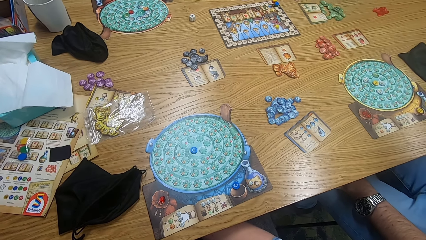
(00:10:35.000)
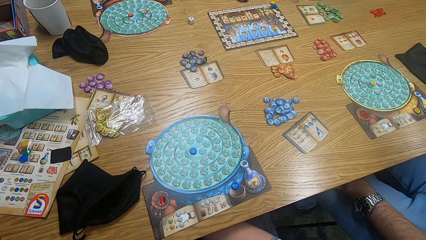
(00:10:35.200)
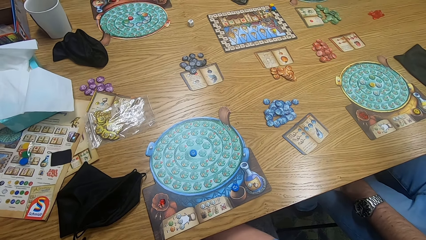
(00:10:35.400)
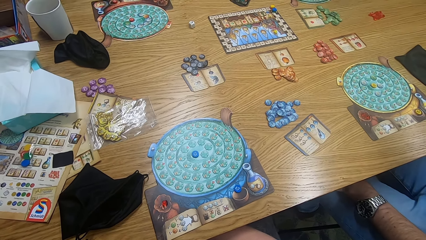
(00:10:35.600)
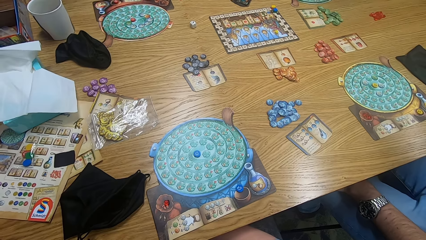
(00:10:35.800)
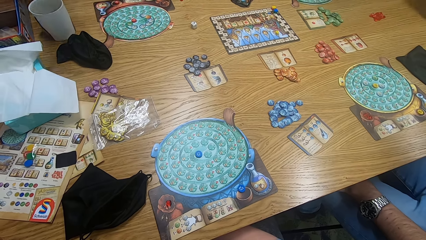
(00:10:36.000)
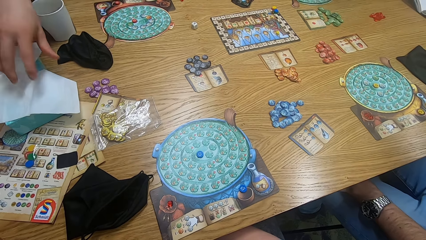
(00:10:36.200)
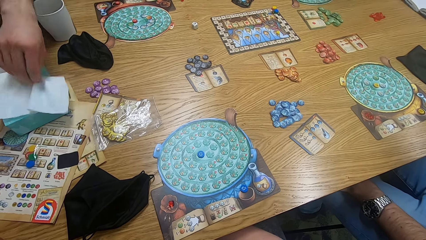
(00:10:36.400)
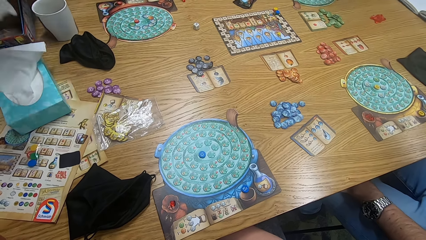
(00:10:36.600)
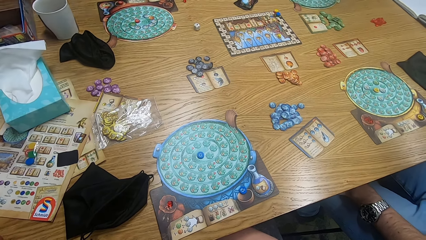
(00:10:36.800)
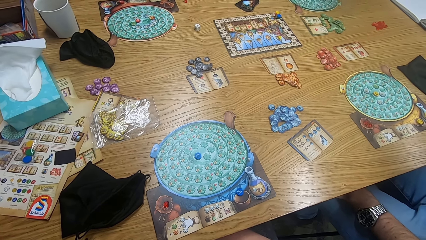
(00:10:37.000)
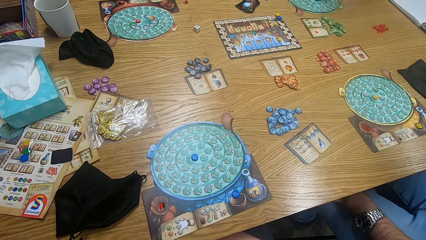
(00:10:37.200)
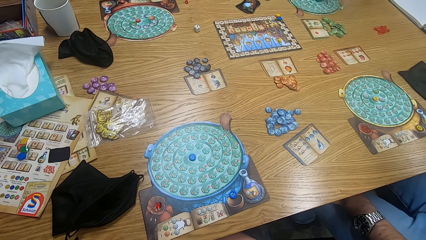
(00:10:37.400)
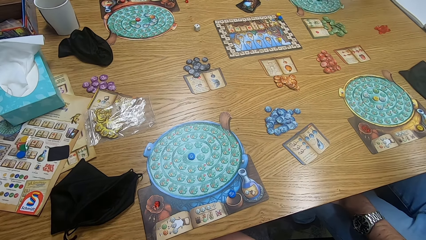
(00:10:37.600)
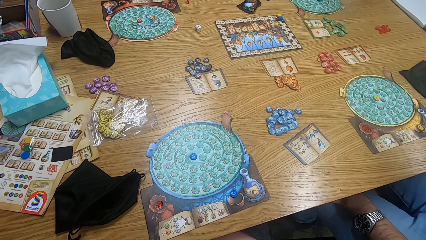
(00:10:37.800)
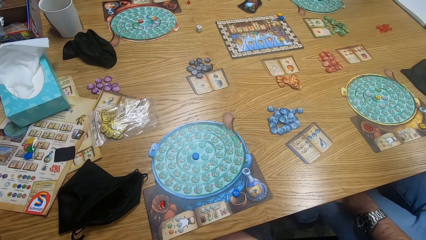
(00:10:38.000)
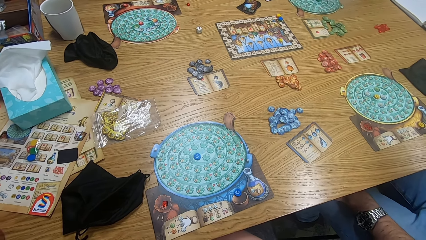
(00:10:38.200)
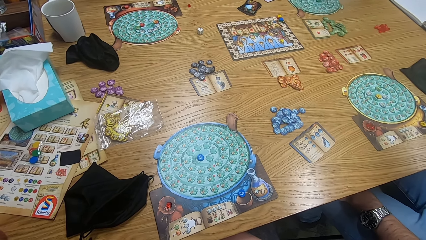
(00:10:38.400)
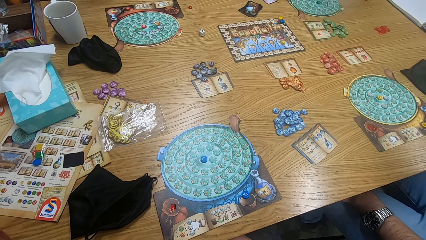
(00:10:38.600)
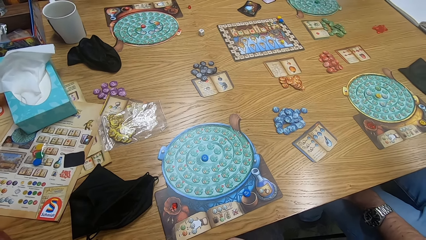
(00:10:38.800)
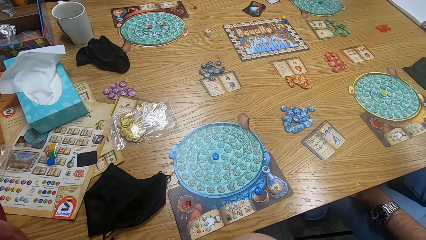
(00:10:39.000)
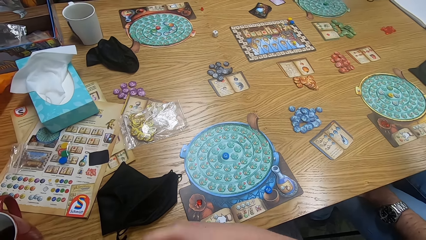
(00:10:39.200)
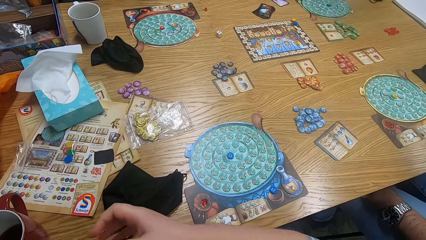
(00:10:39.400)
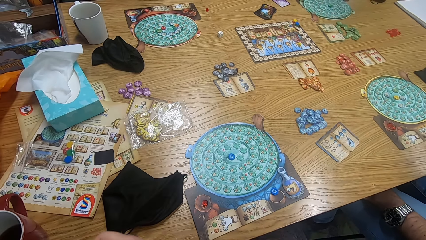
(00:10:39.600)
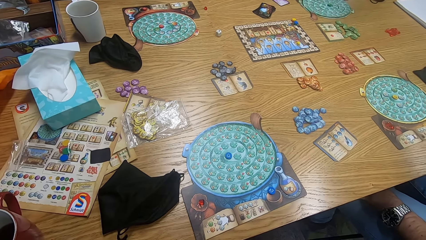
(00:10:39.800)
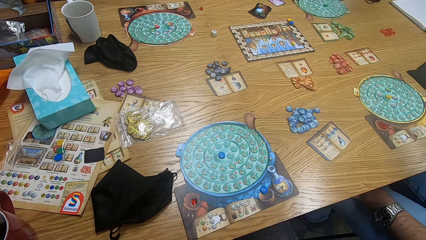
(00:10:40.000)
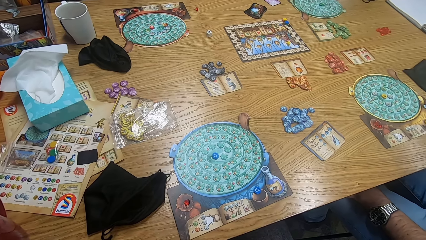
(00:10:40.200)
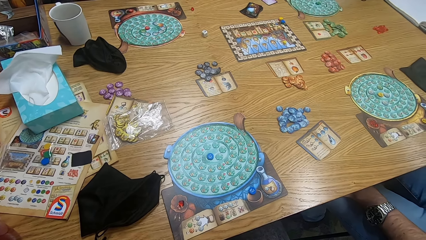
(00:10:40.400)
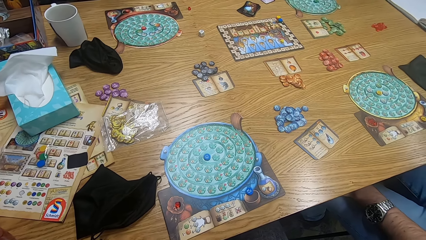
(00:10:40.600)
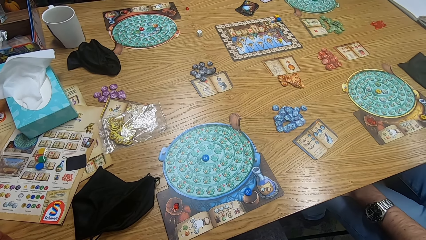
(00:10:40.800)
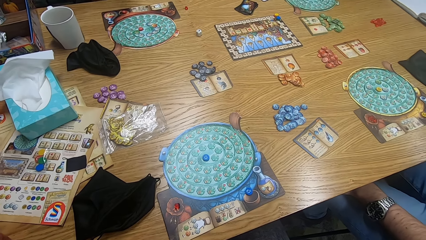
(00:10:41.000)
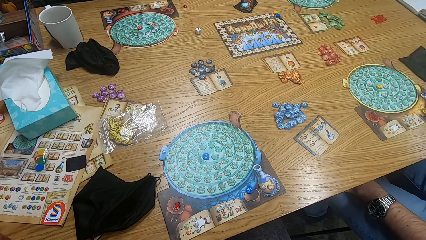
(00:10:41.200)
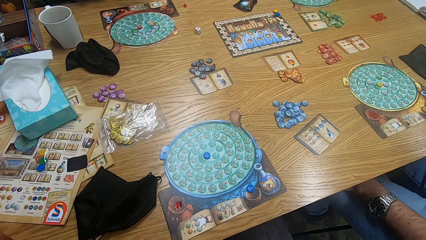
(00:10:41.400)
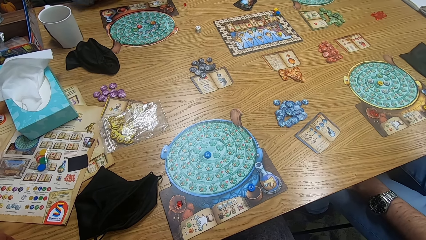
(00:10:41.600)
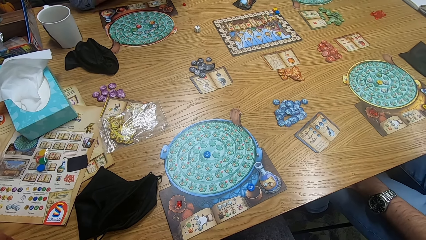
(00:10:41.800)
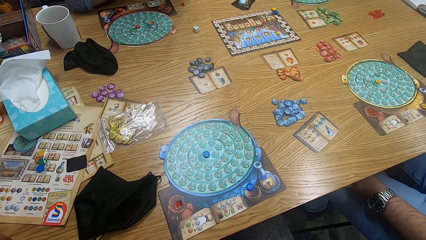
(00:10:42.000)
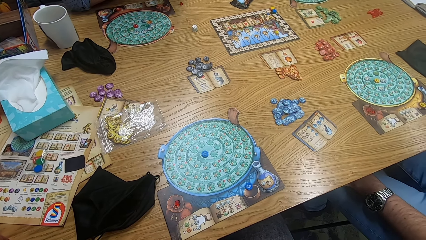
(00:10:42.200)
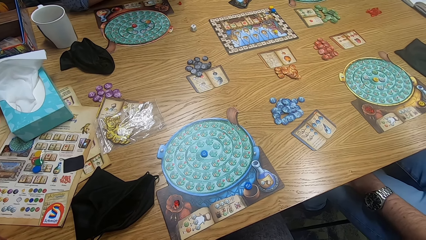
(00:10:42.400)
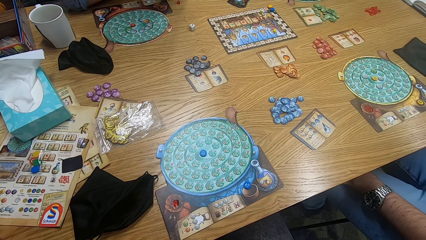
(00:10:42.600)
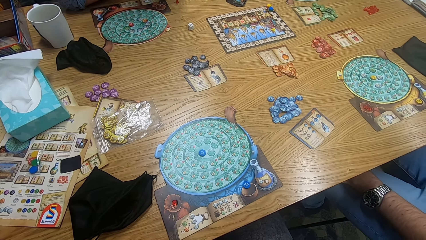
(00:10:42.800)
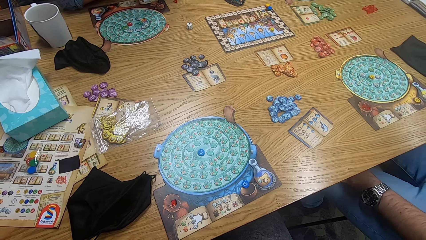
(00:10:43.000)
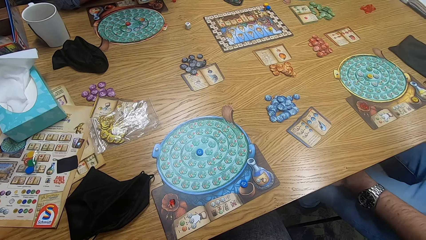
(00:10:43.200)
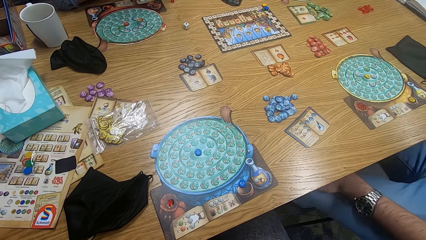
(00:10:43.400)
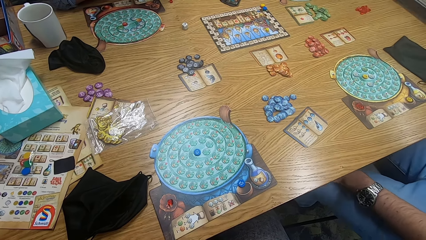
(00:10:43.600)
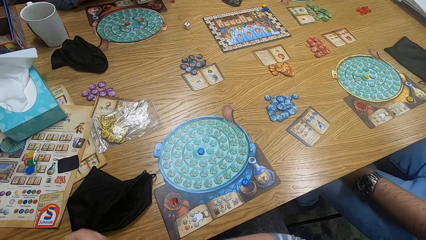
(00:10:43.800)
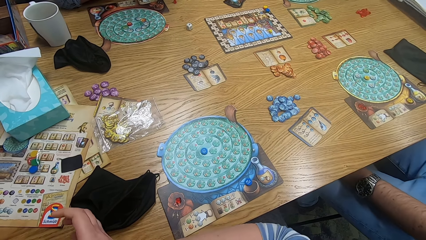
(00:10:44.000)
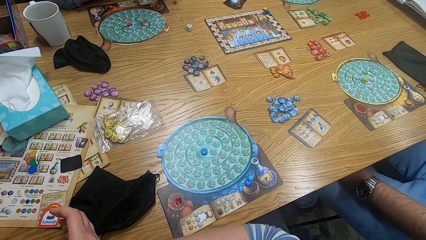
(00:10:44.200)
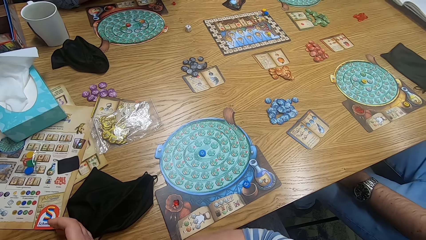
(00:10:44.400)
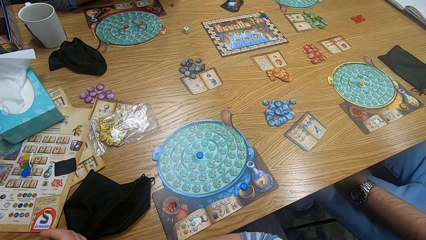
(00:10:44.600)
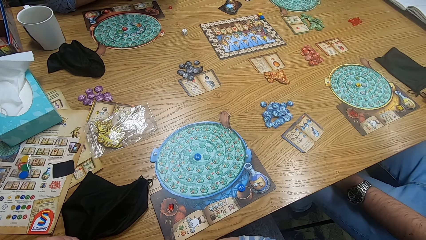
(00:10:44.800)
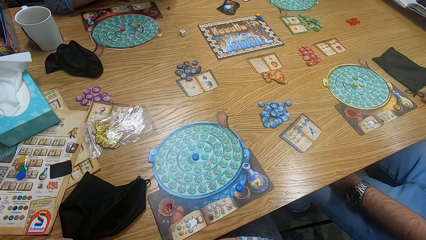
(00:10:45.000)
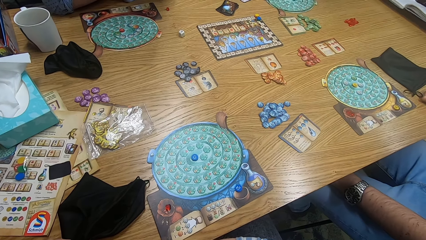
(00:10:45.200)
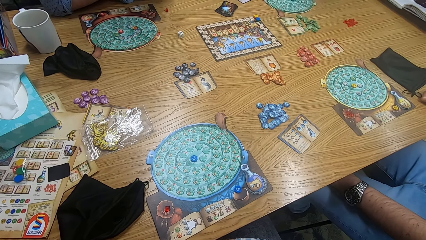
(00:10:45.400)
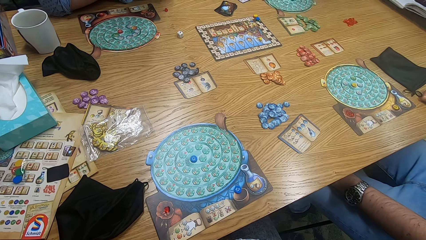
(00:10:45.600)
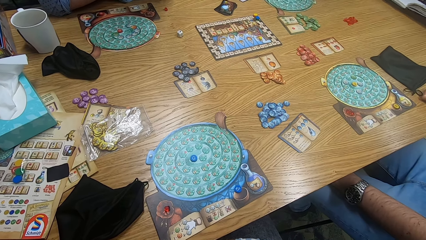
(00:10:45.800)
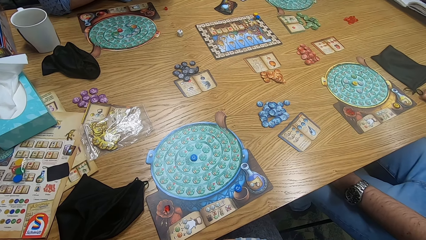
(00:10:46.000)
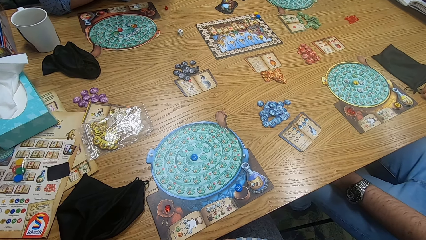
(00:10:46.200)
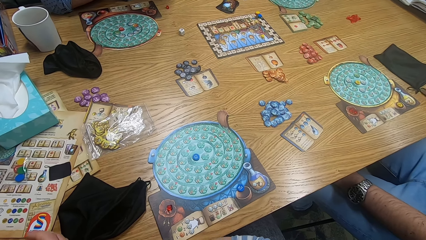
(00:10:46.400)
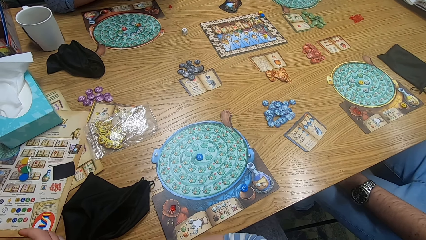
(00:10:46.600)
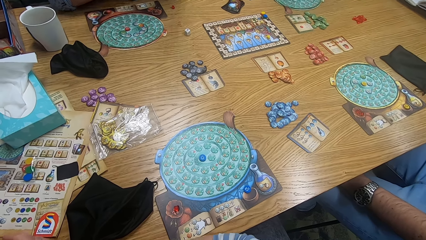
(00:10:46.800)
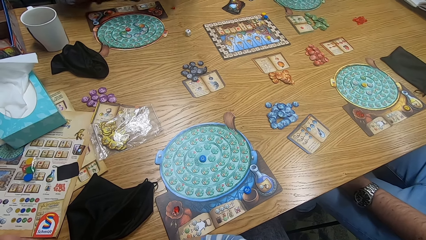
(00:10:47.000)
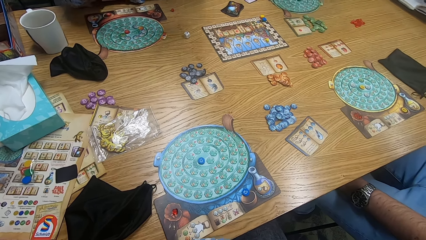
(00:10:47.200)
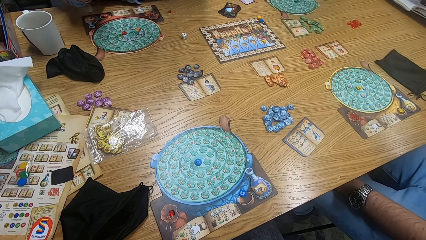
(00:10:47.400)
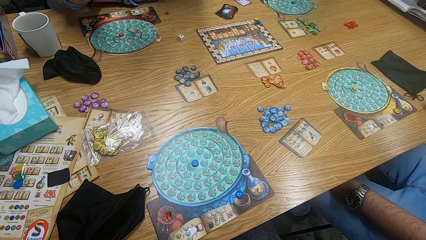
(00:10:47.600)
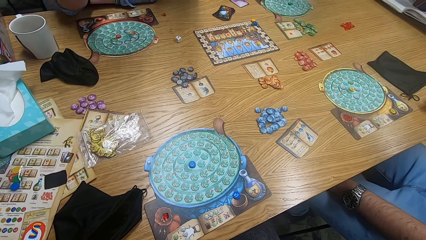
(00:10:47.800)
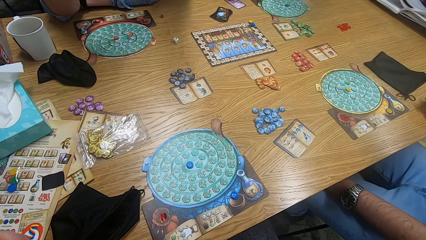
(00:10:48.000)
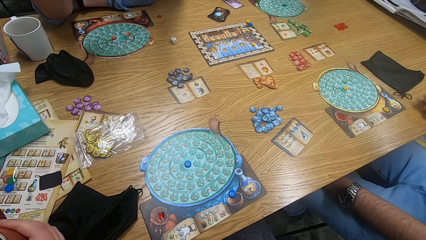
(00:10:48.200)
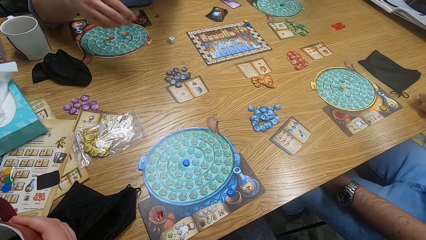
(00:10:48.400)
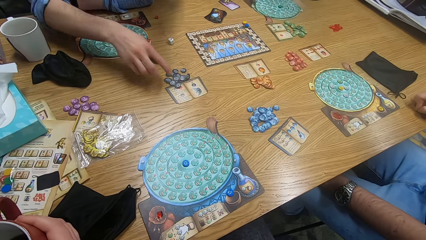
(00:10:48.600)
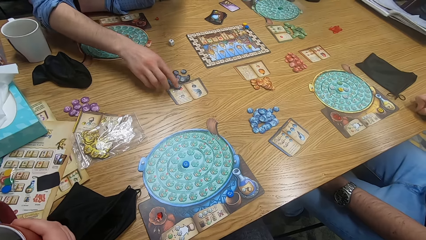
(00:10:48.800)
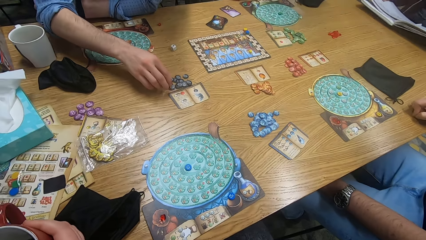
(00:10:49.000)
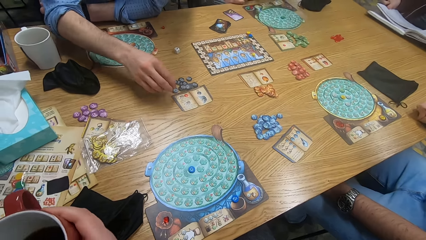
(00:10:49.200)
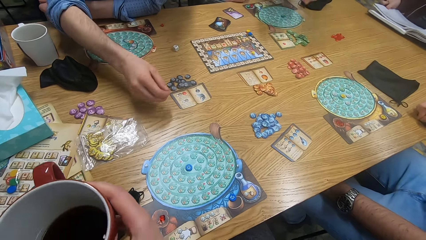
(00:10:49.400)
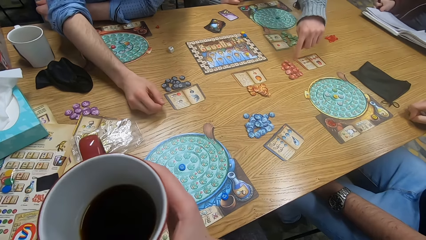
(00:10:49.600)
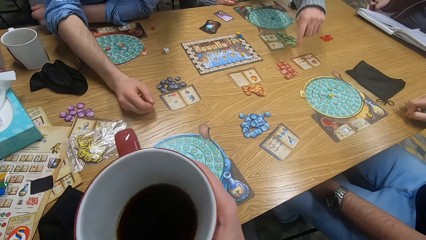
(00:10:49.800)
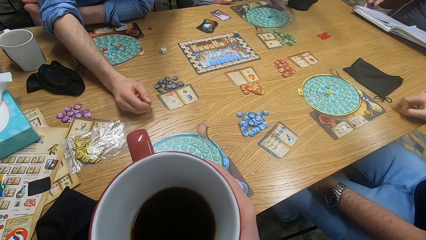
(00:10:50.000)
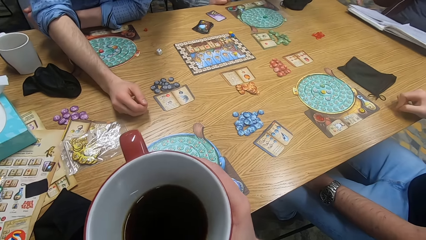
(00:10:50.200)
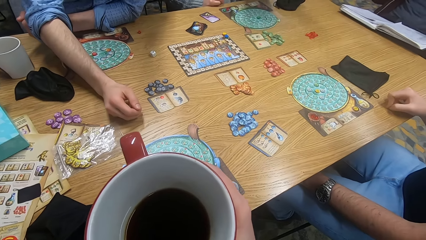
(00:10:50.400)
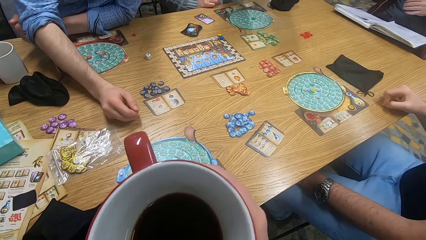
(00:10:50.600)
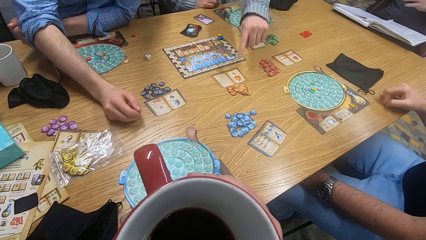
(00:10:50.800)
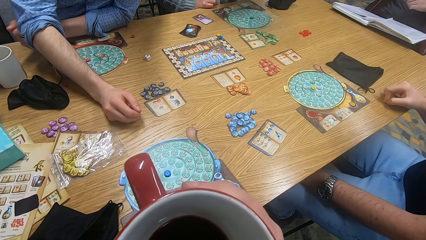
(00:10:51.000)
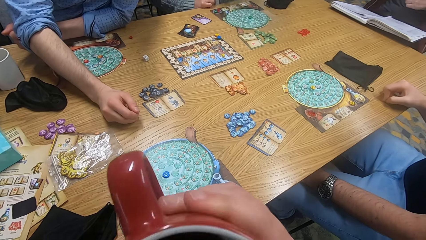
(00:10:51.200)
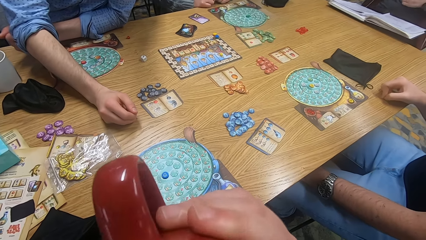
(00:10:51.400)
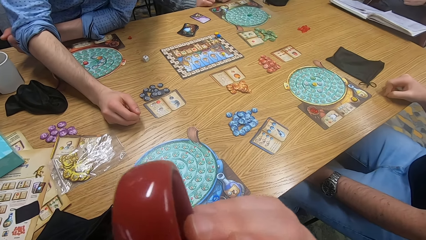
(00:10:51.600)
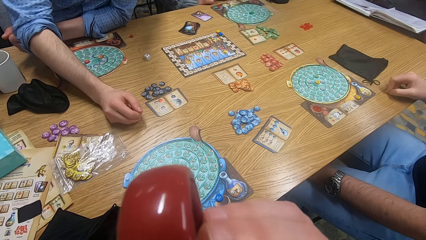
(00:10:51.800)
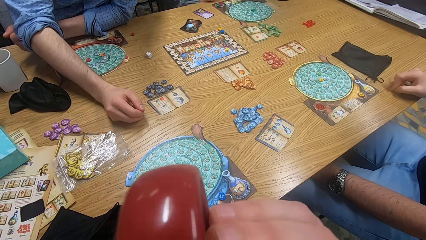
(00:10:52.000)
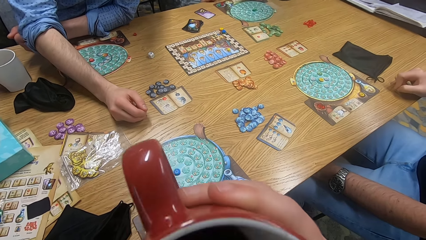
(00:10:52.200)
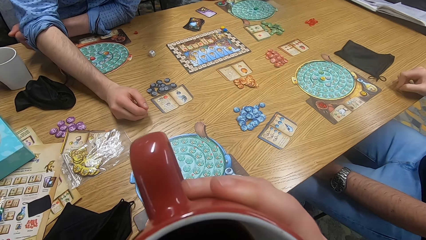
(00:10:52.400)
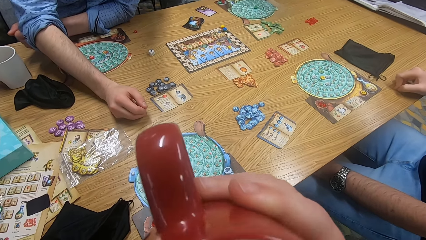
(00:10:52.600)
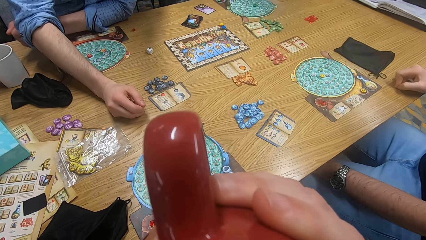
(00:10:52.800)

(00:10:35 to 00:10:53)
A man picks a serviette from the box. The camera wearer looks around. They move a hand. They look around. Another man moves the legs. The camera wearer looks around, and looks around again. The first man plays the game and picks a tile from the table. The camera wearer holds the cup. The first man plays the game. The camera wearer drinks coffee. The other man moves hands.
